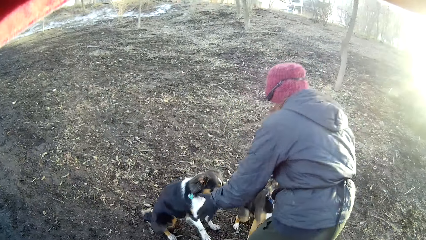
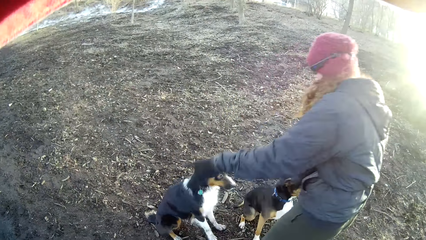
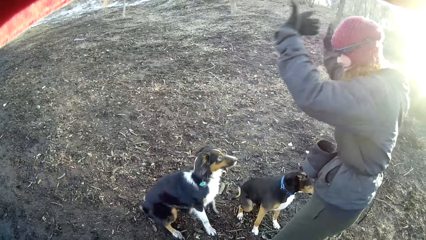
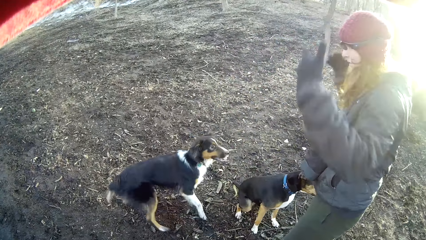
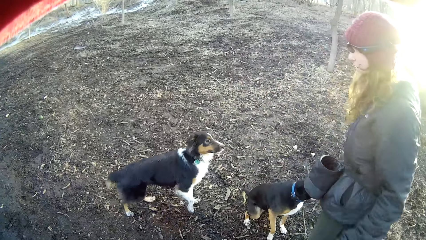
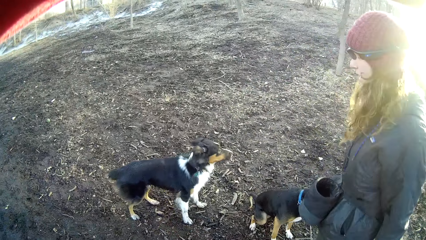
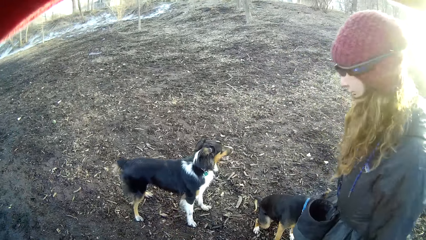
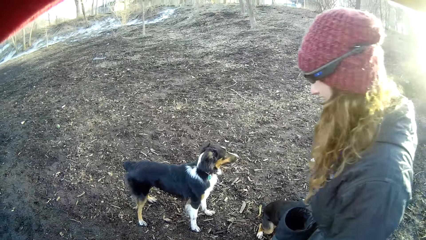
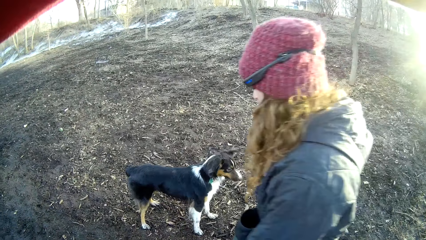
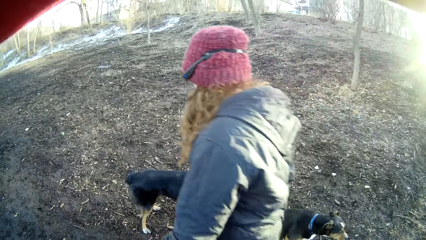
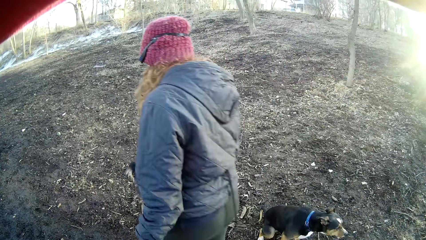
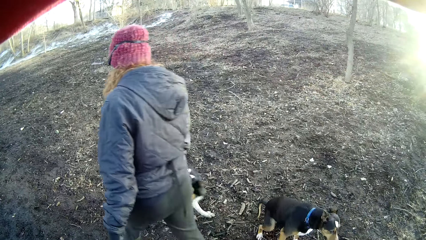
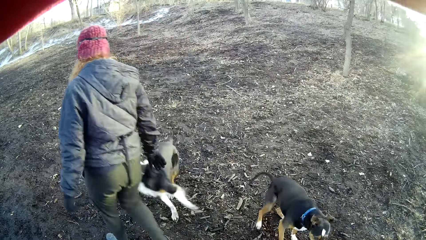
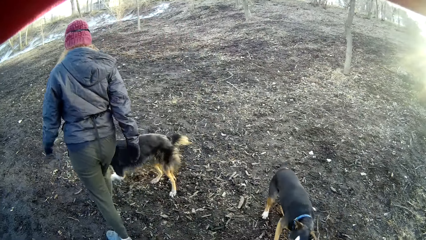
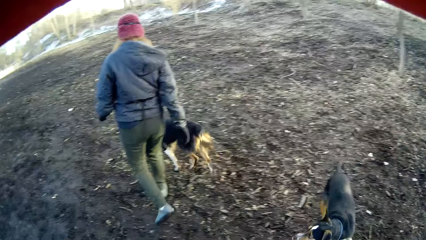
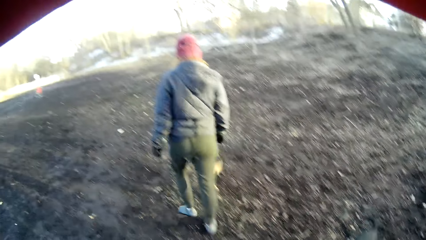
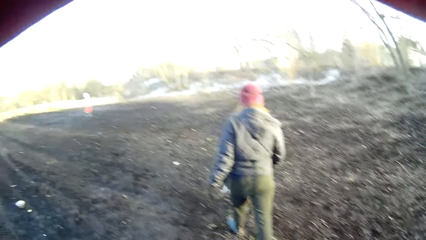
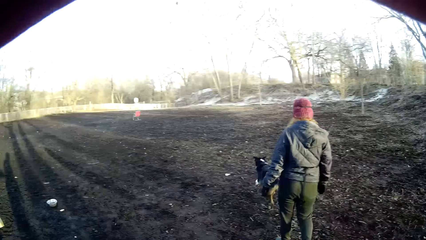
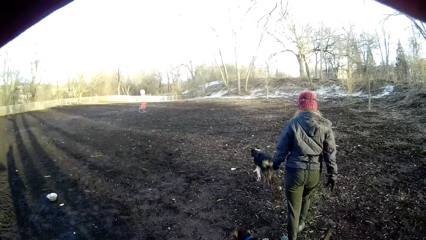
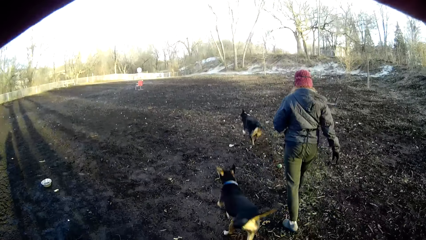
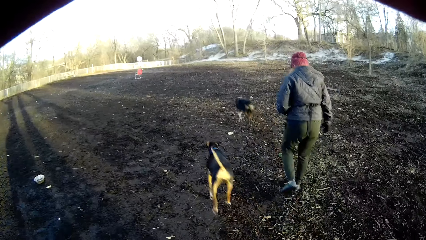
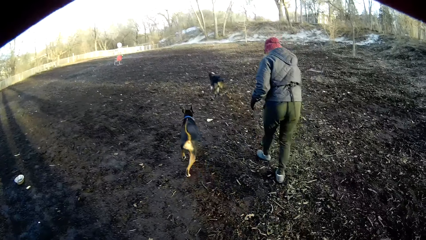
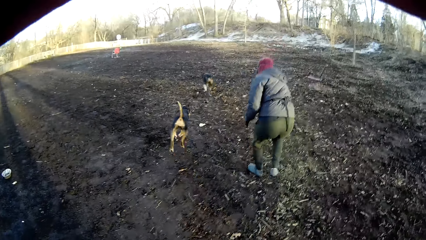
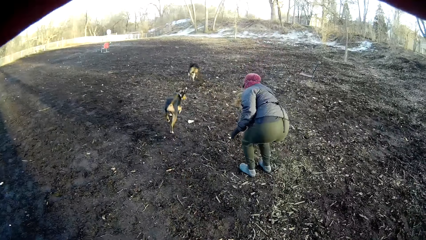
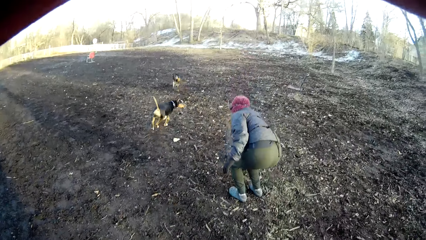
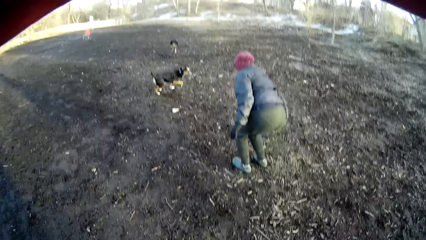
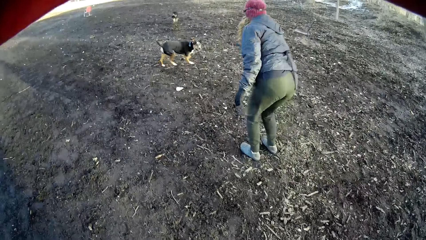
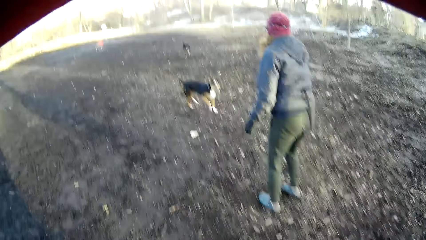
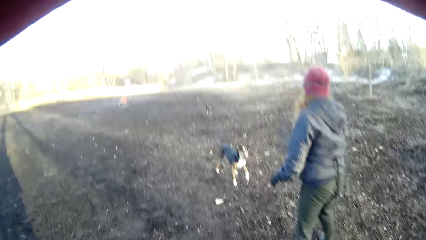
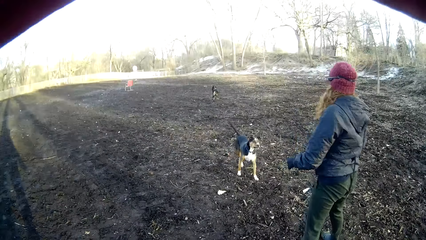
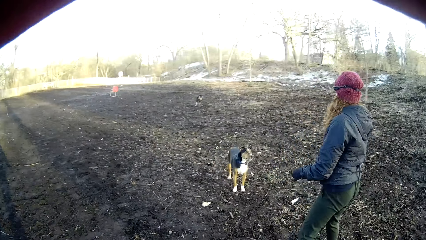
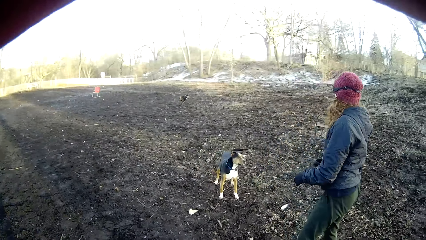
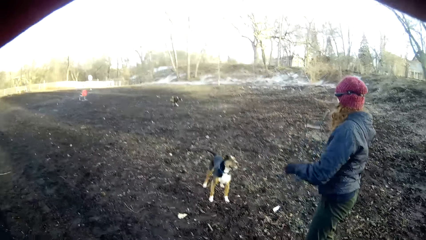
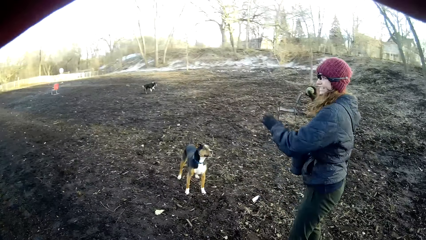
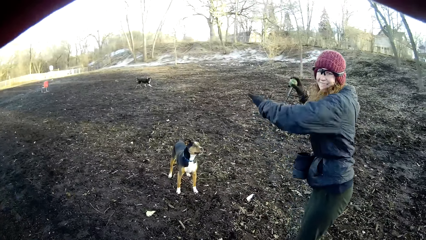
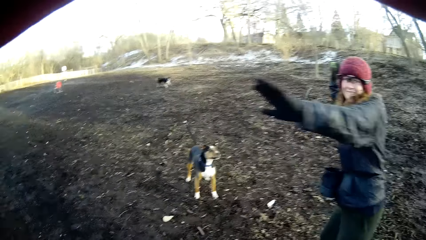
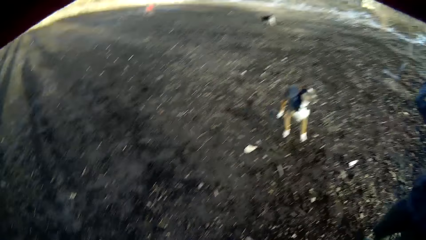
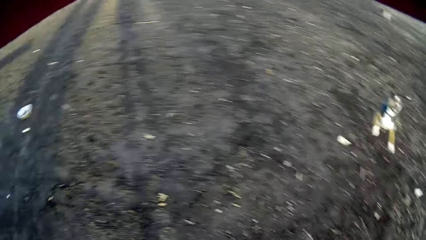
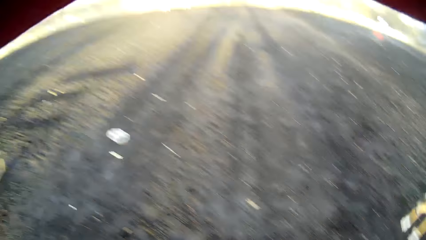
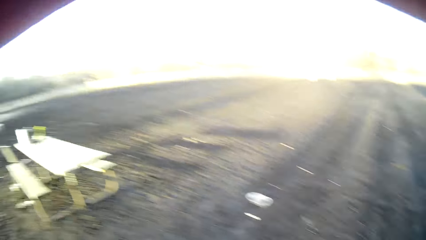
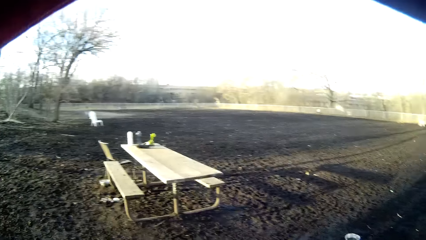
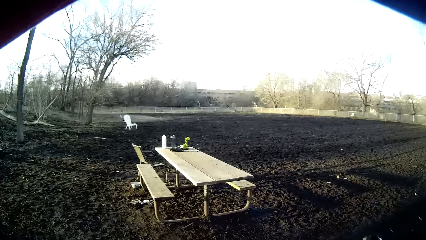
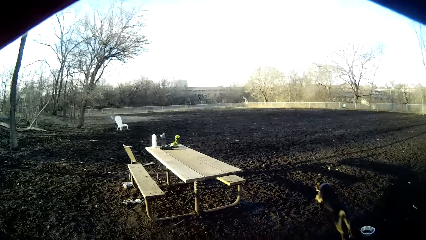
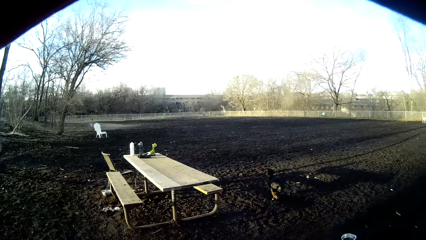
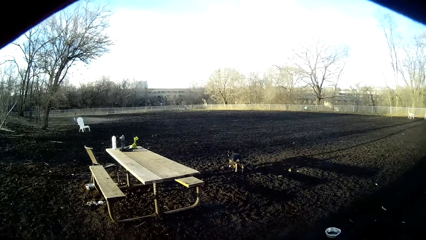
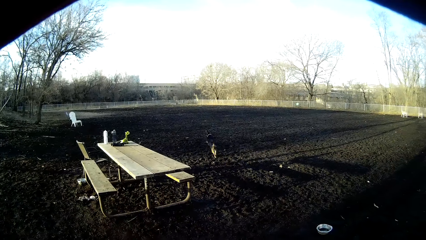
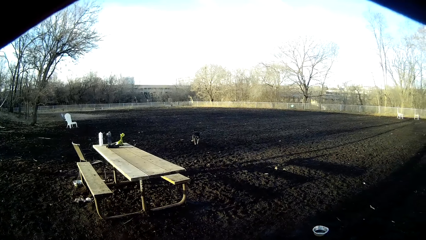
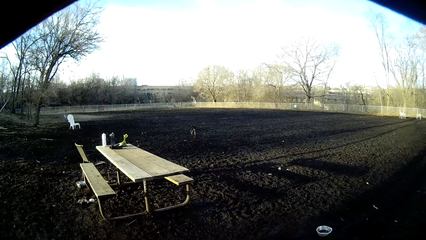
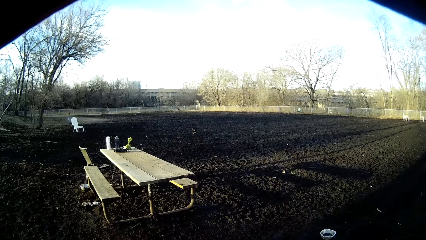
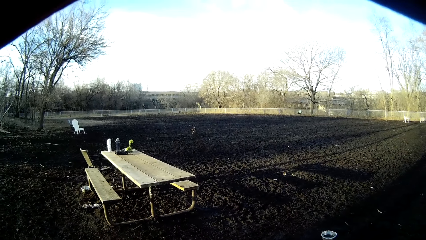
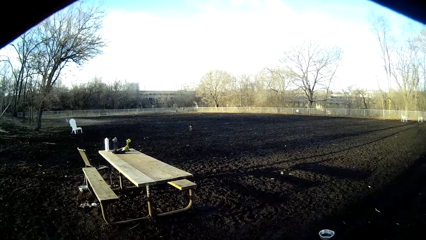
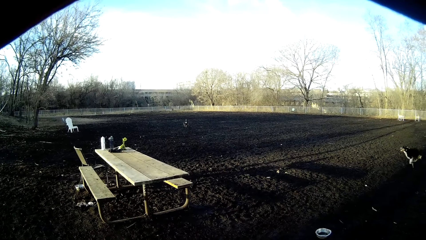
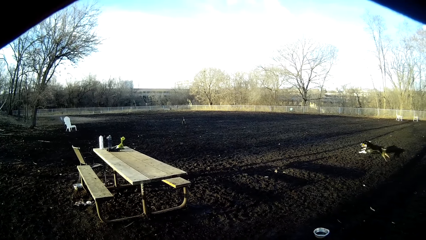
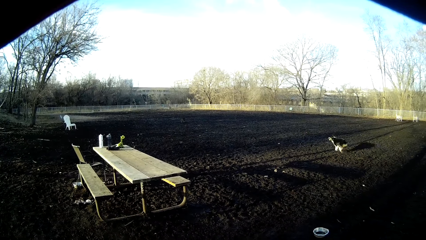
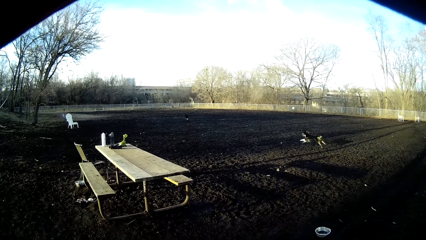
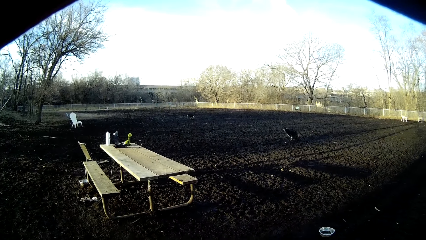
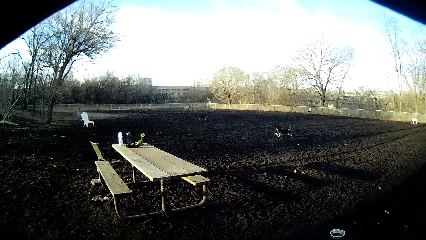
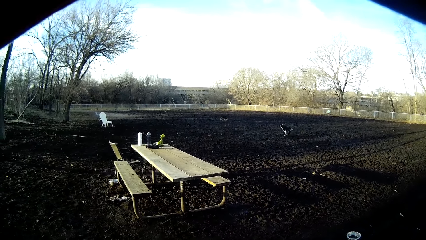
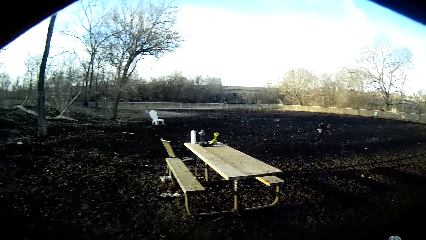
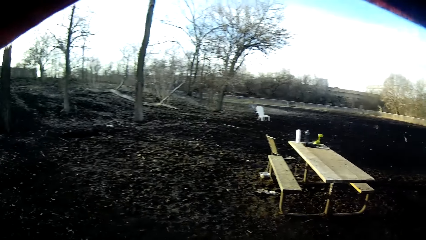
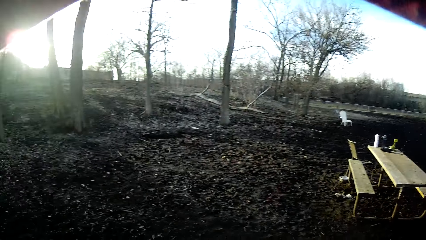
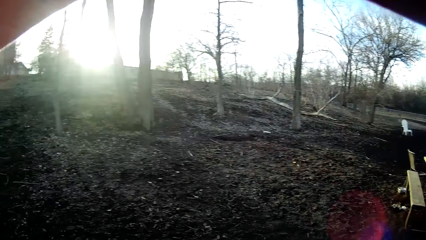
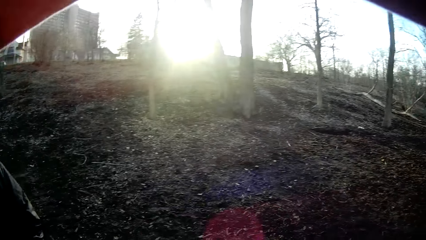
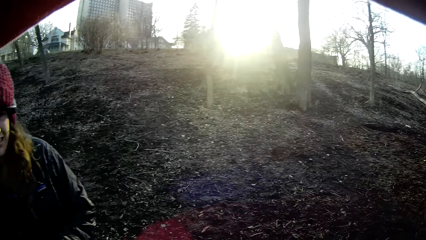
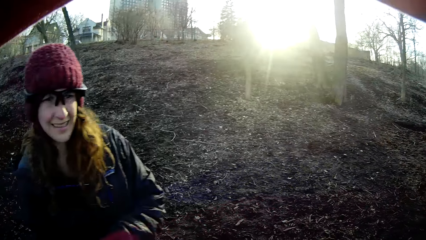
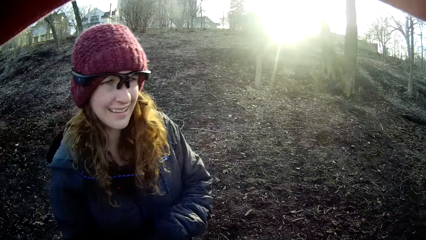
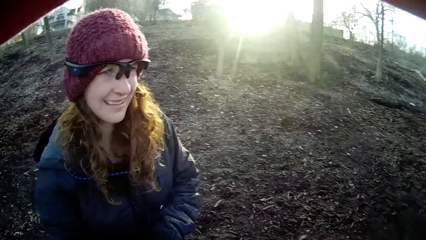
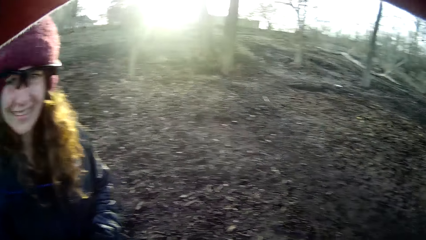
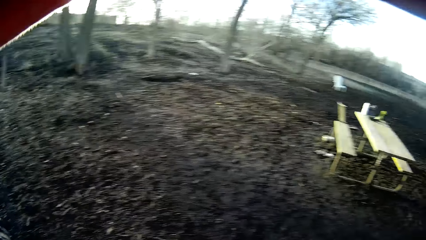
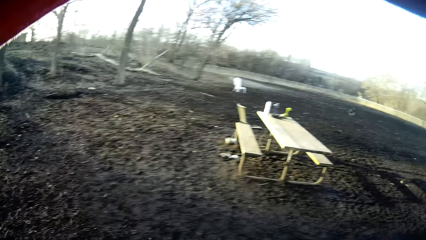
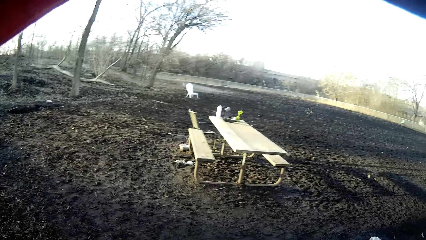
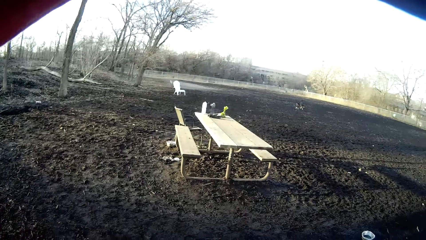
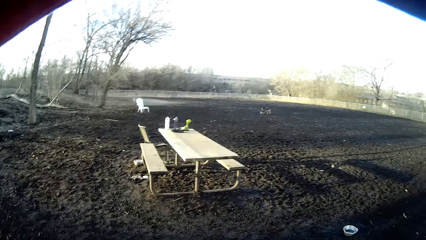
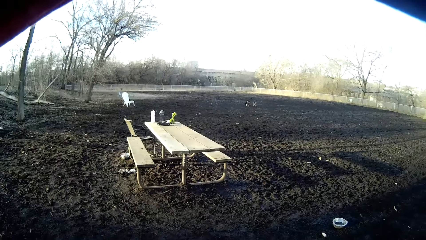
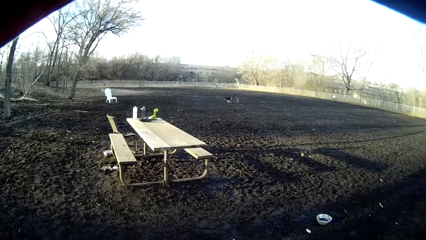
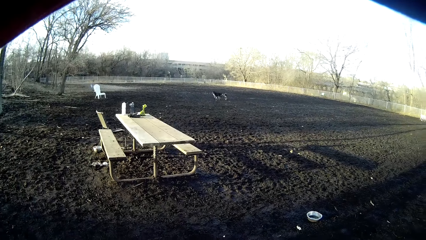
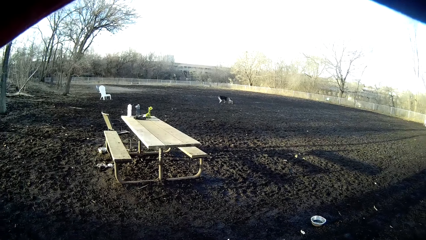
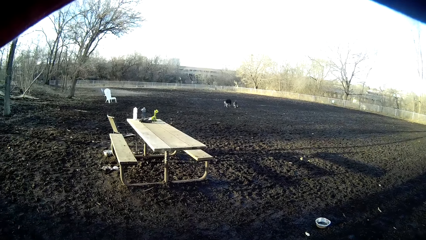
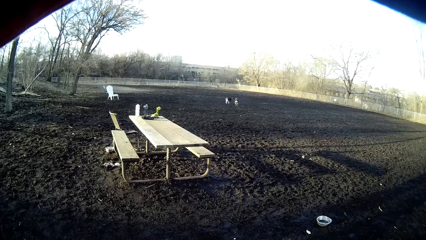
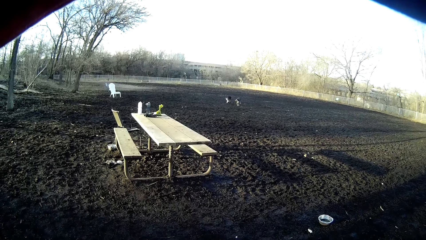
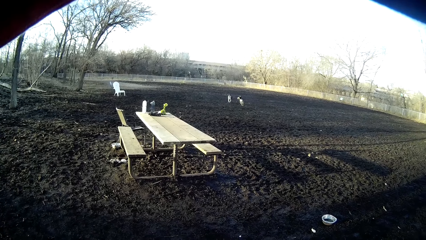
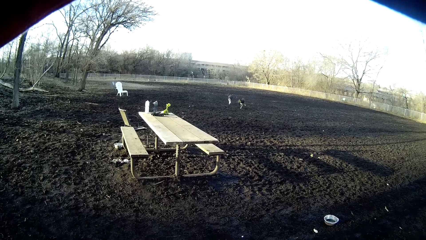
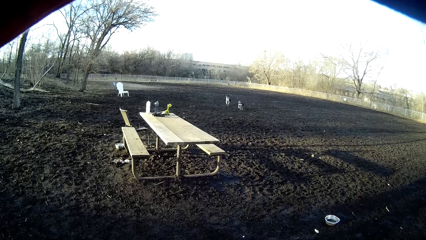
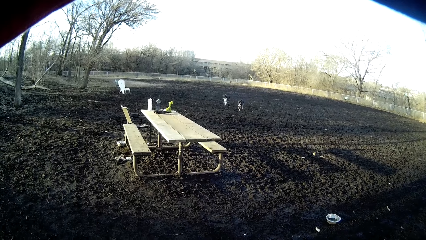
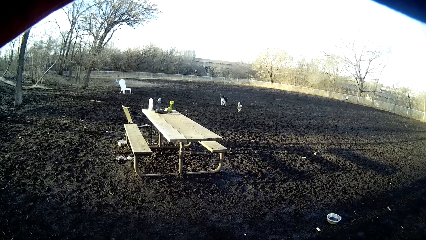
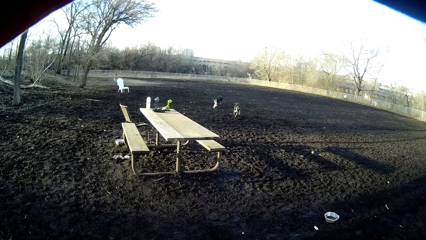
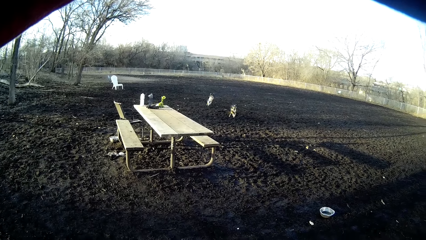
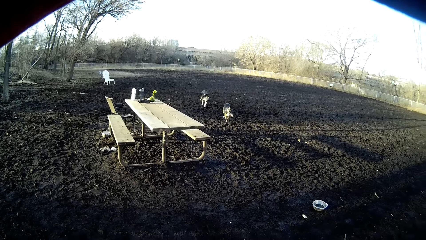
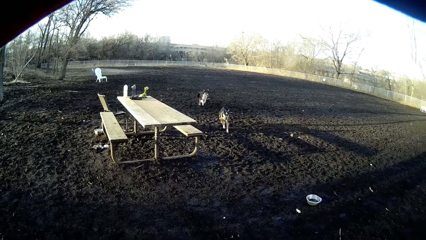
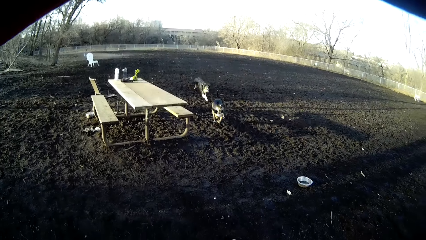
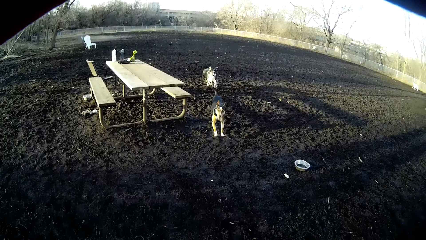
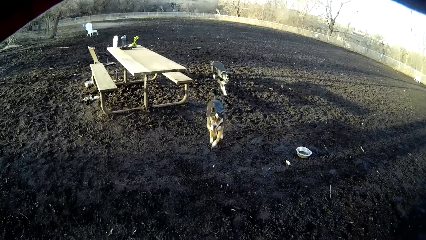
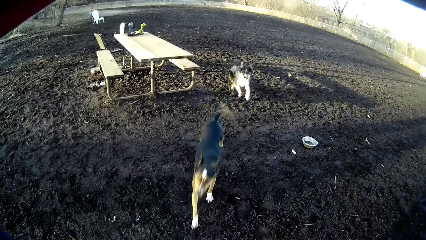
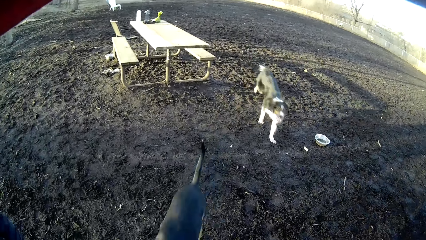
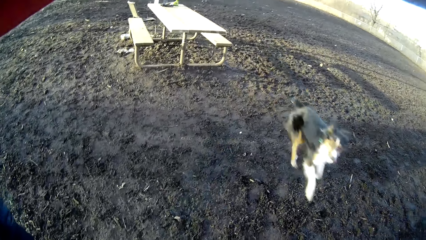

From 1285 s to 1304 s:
A woman feeds the dogs. The woman walks away from the camera wearer. The camera wearer walks in the field. They follow the woman. They stare at the woman. The woman throws a stick. The camera wearer looks away from the woman. They stare at the dogs. They look around. They stare at the dogs.
